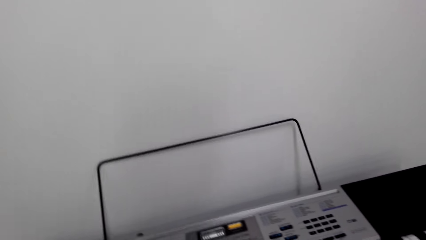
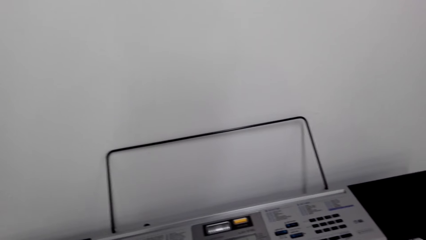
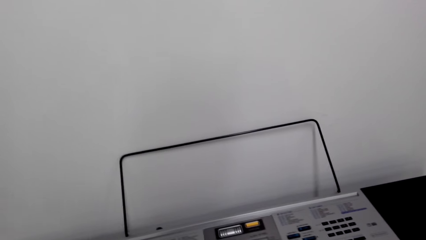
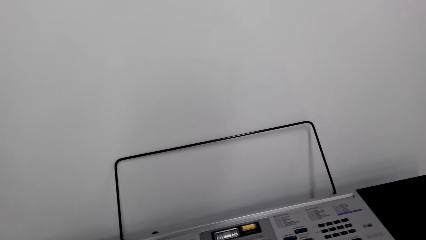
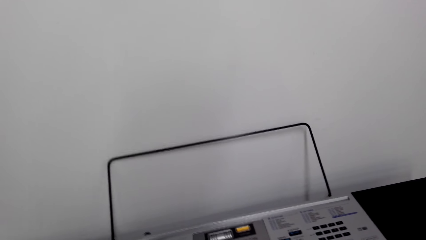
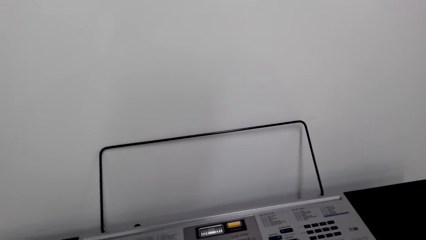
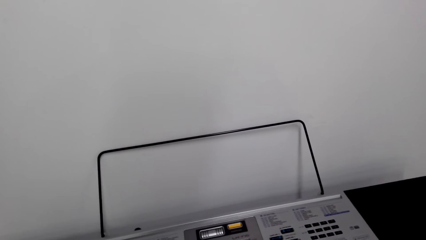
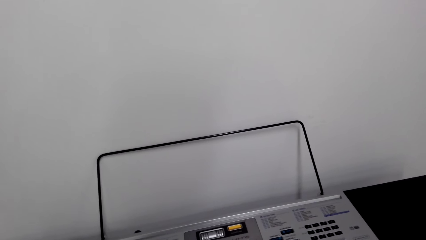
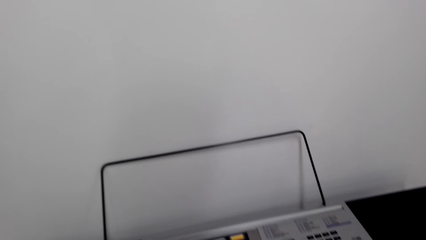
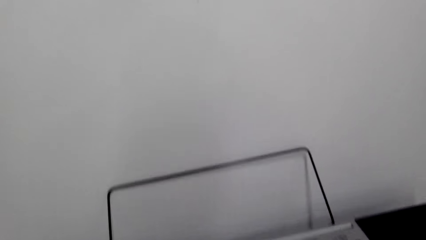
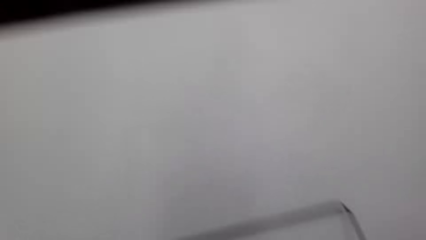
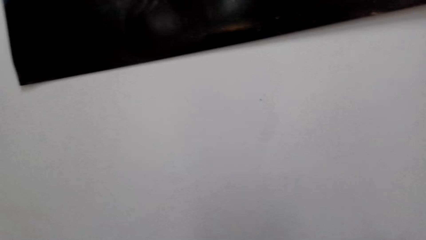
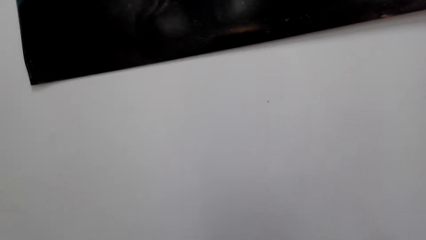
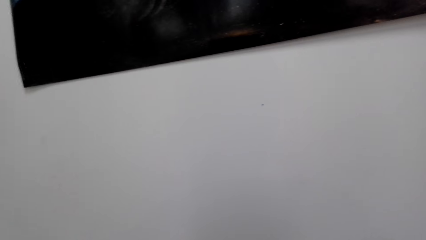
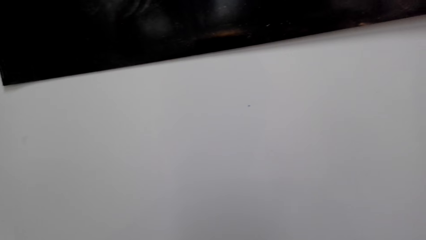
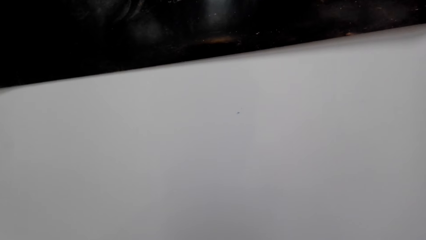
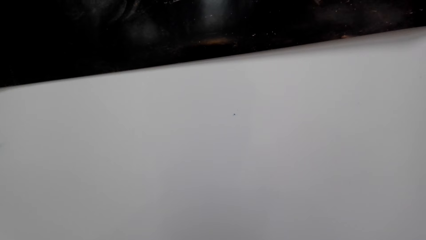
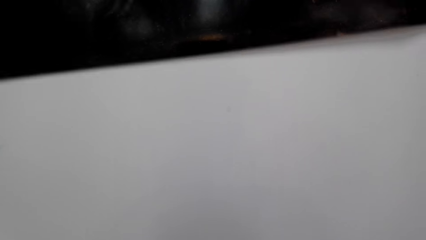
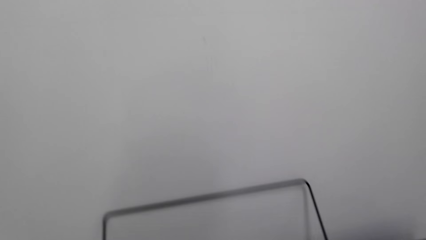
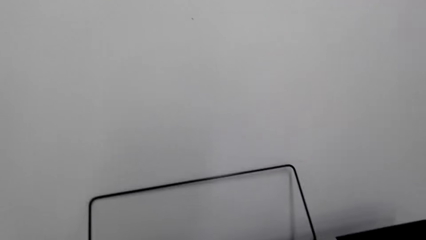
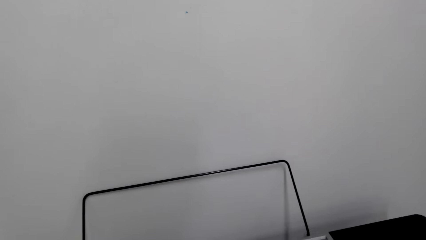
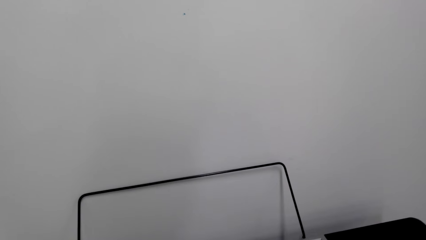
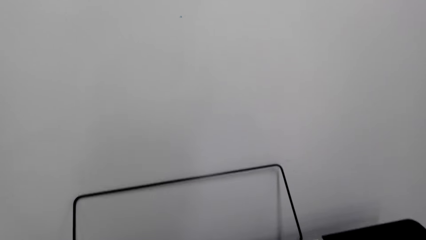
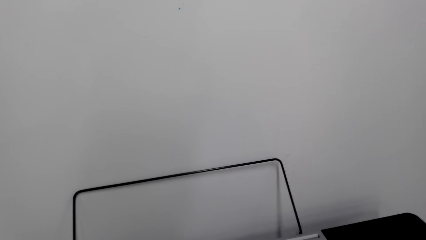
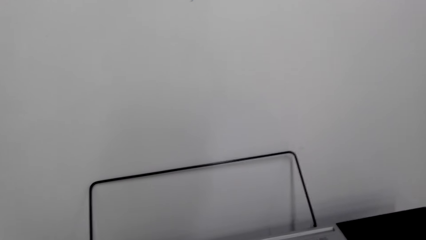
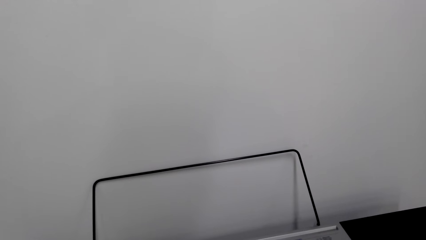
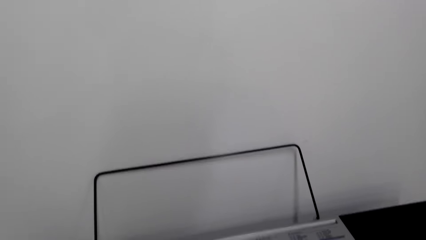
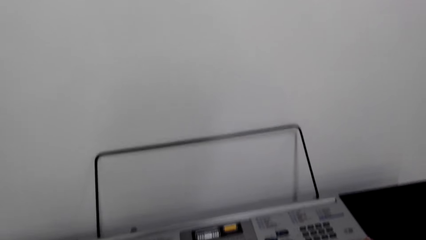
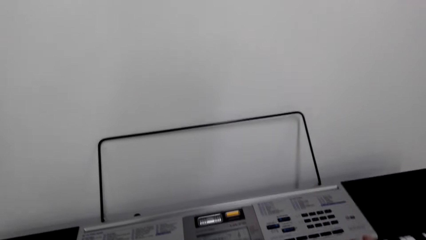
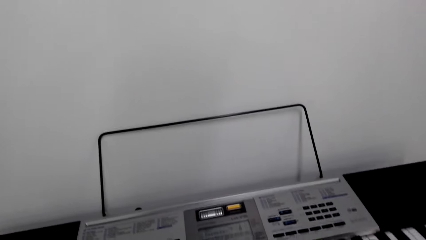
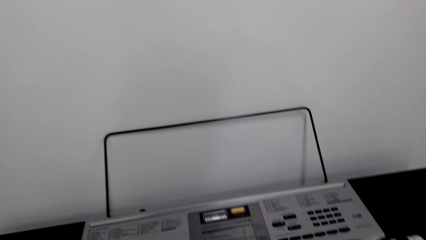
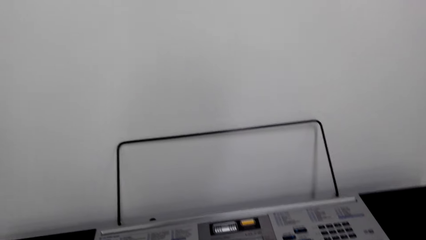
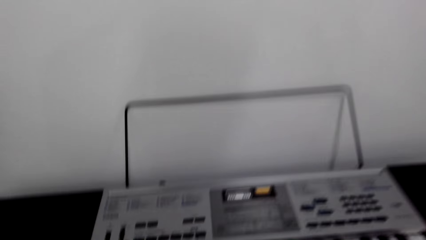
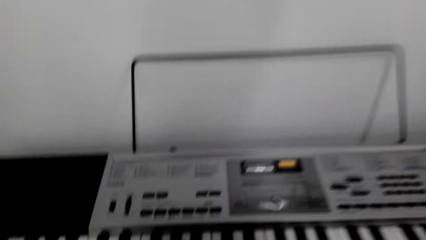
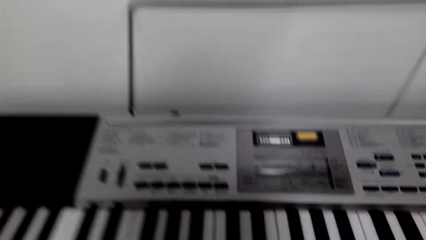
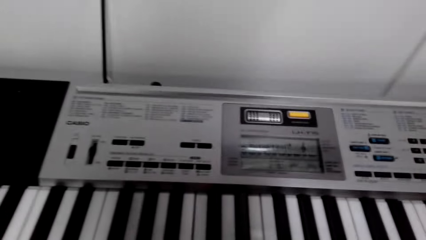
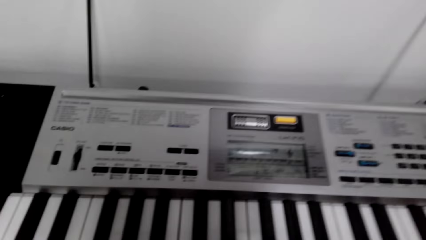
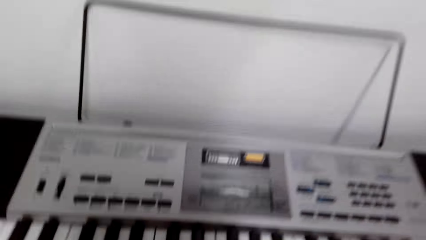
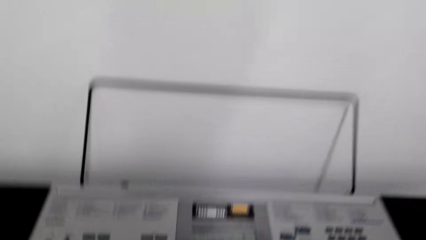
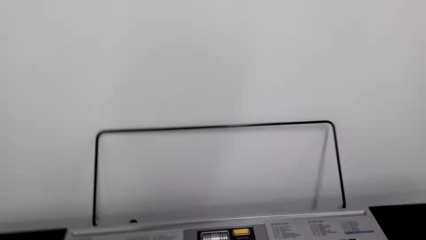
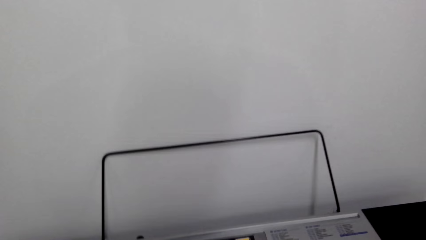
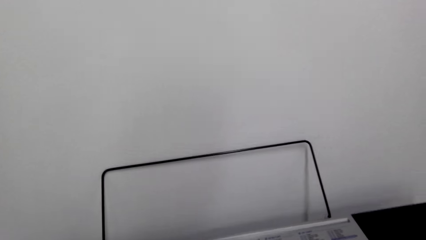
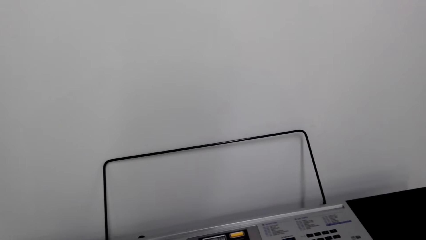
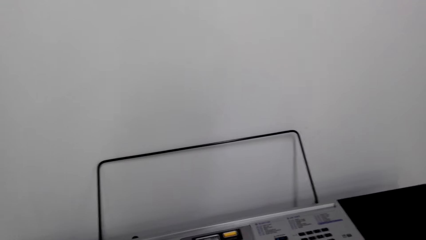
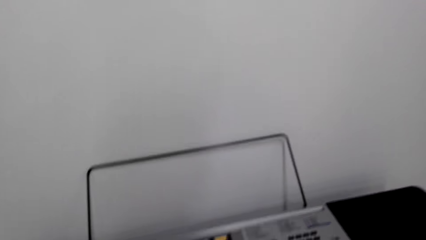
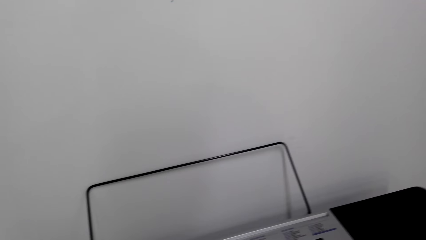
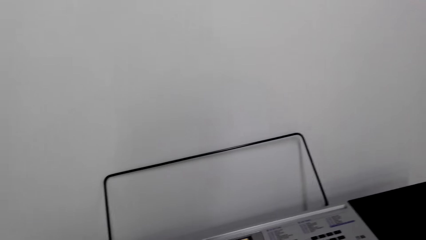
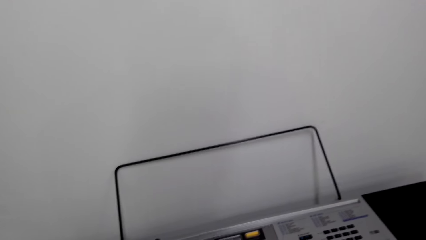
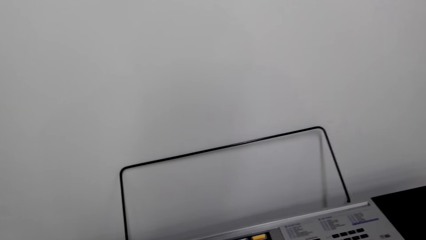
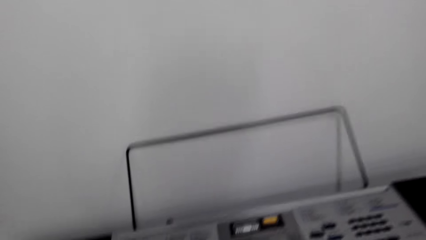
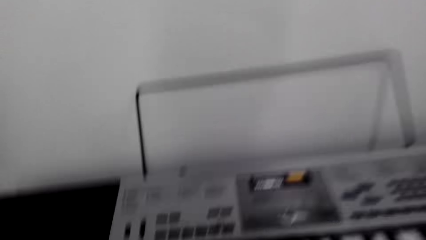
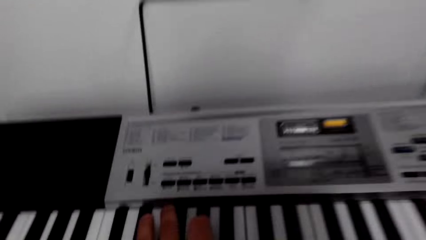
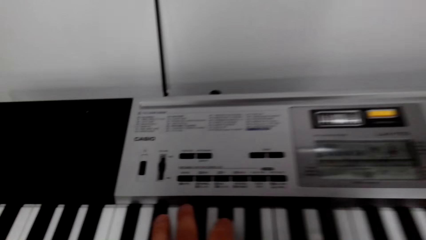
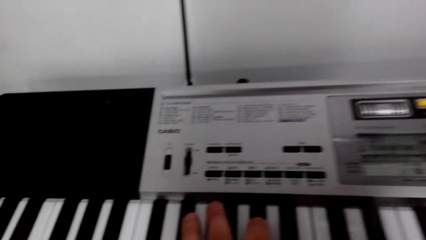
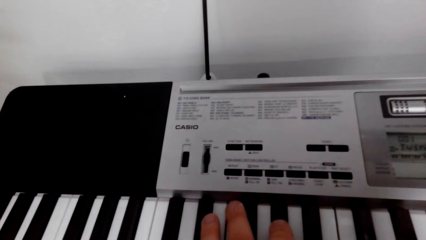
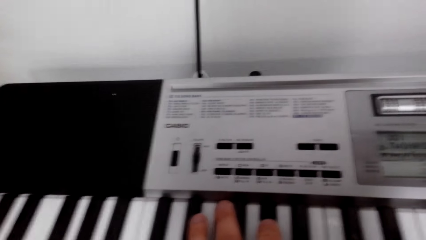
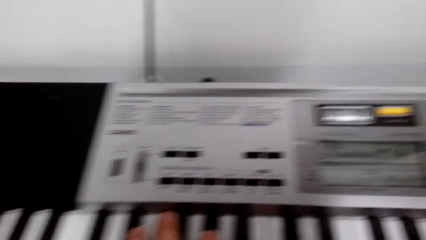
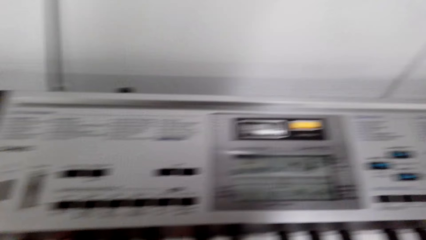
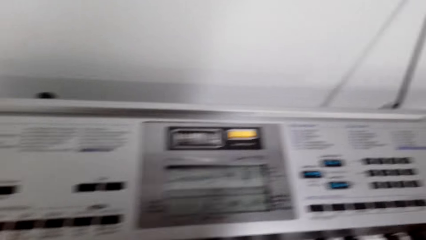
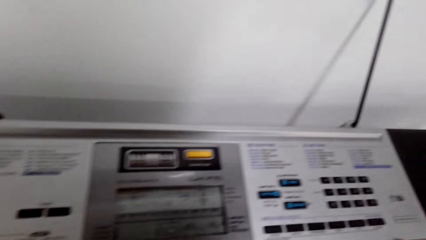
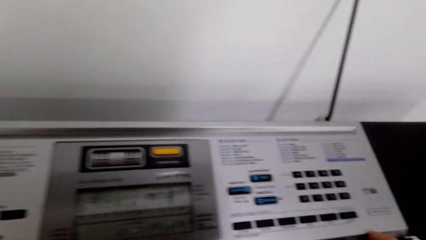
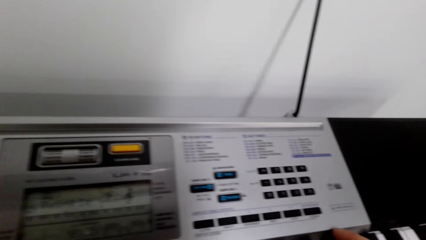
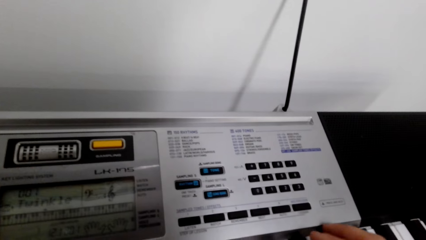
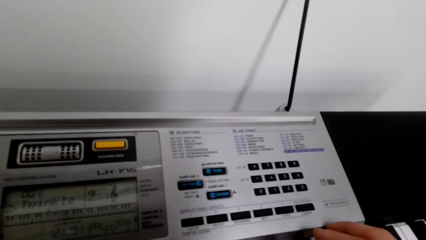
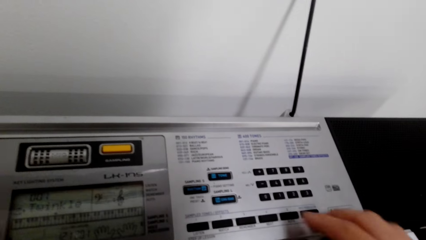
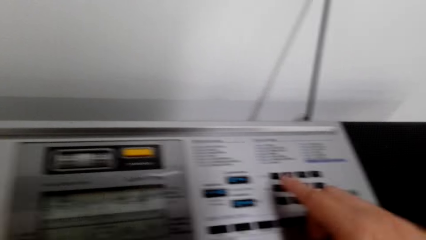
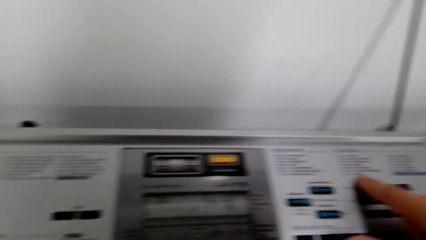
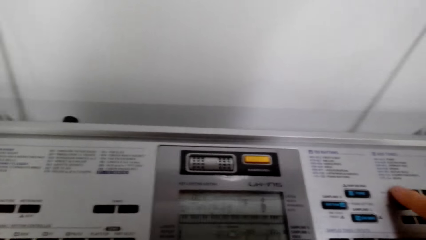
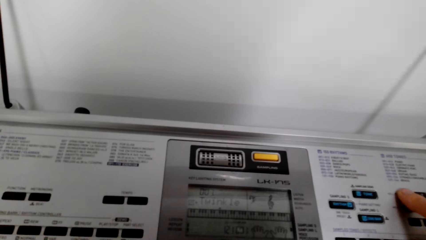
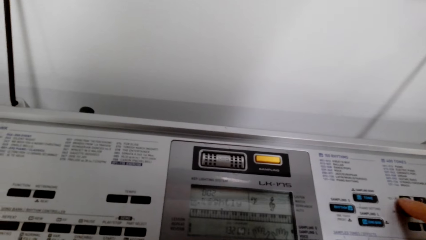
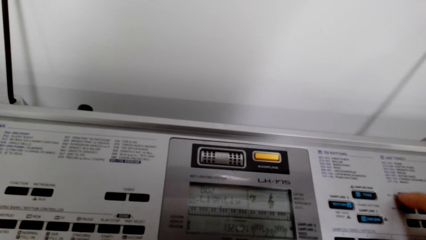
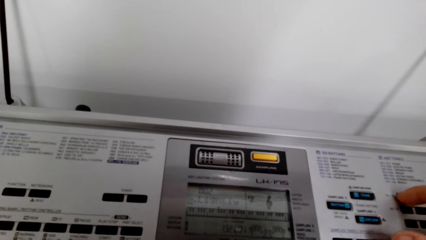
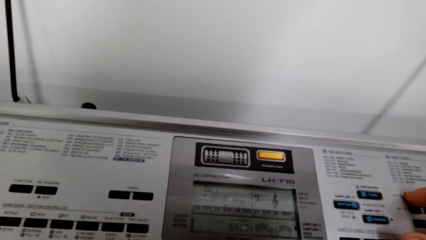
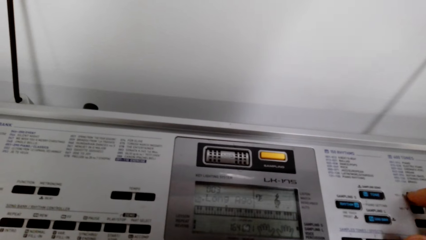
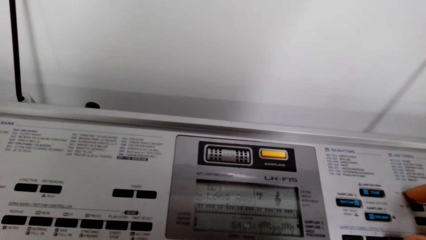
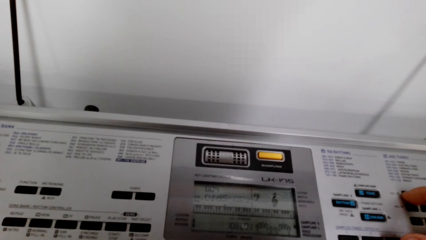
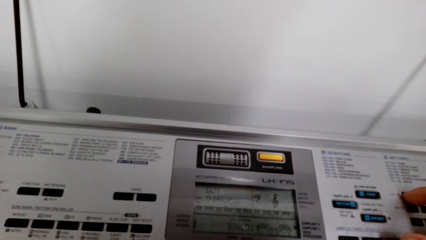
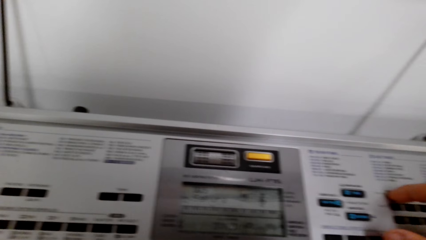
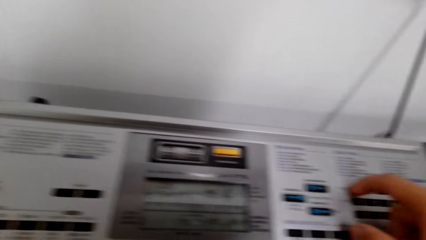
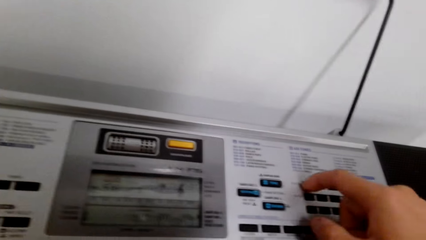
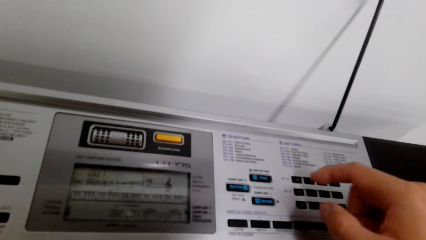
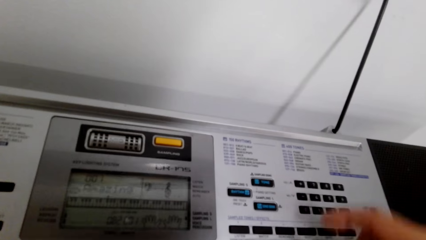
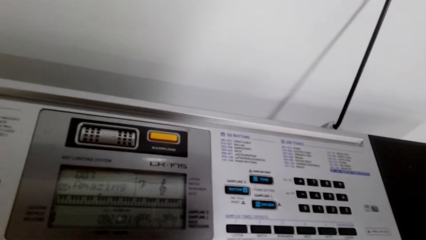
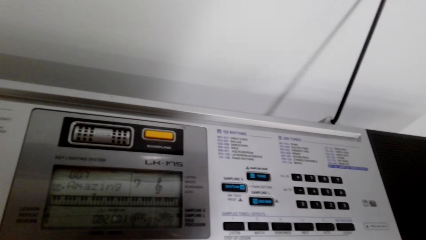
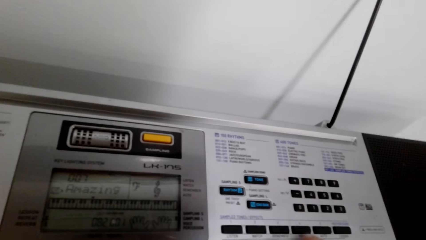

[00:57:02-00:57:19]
The camera wearer looks around. They operate the phone. They press on the keyboard. They look around. They press on the keyboard.
